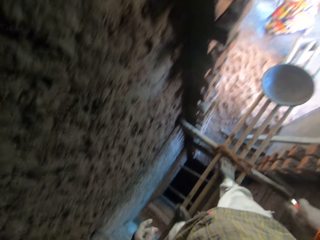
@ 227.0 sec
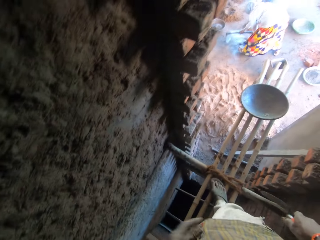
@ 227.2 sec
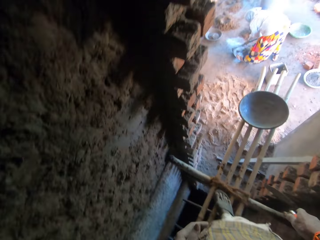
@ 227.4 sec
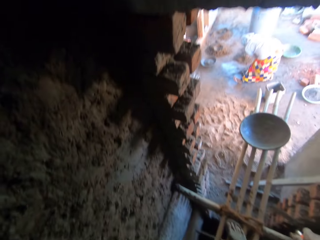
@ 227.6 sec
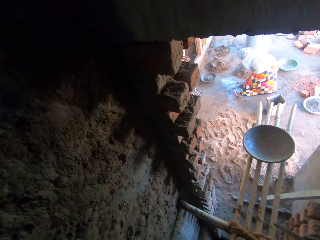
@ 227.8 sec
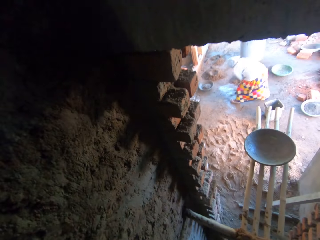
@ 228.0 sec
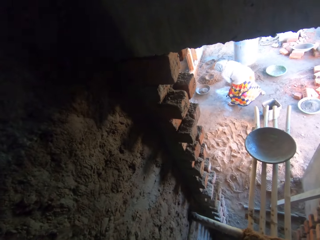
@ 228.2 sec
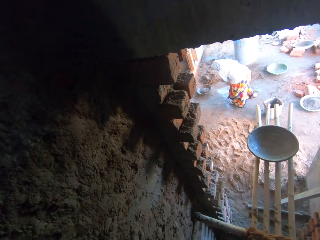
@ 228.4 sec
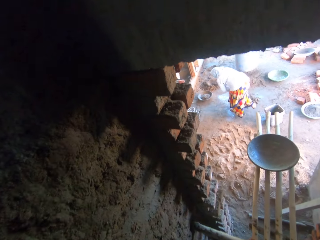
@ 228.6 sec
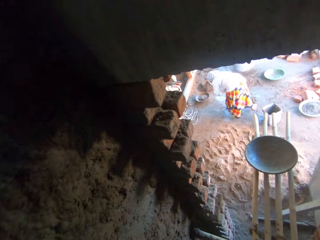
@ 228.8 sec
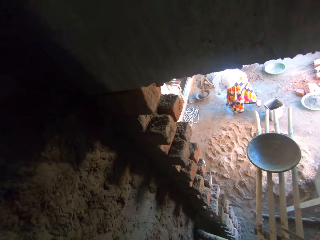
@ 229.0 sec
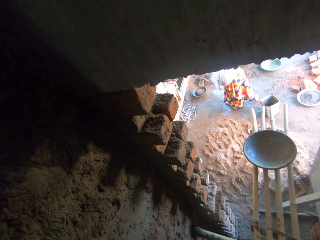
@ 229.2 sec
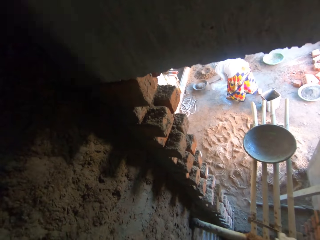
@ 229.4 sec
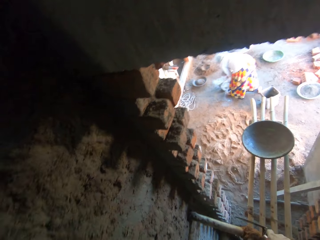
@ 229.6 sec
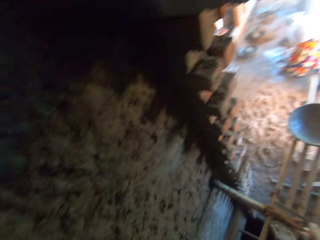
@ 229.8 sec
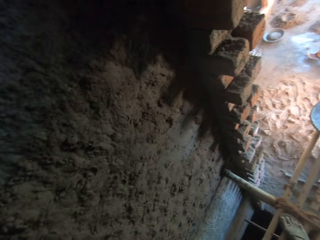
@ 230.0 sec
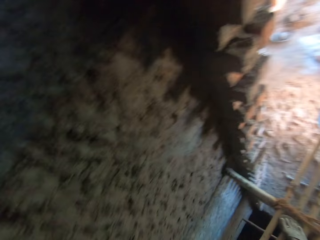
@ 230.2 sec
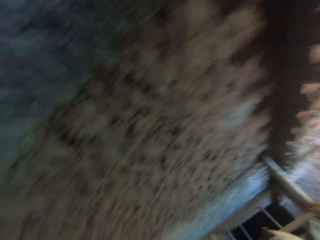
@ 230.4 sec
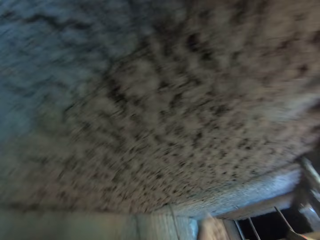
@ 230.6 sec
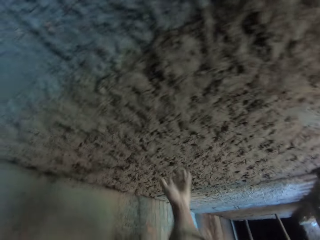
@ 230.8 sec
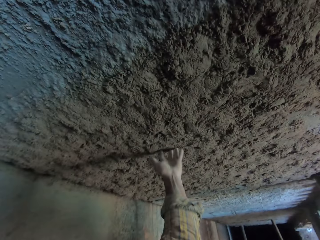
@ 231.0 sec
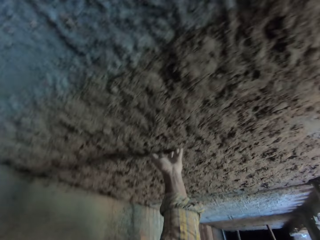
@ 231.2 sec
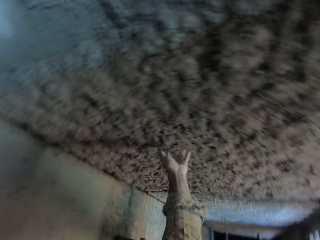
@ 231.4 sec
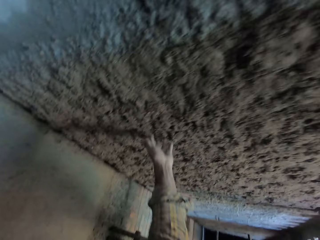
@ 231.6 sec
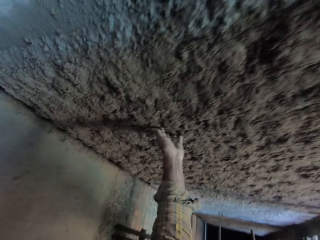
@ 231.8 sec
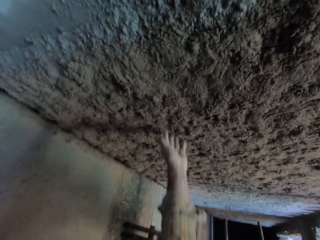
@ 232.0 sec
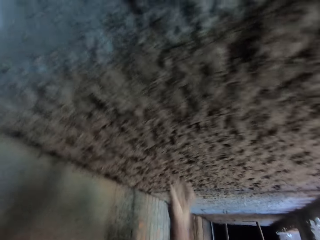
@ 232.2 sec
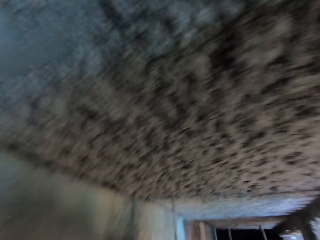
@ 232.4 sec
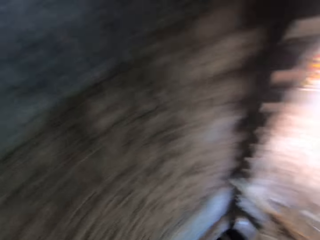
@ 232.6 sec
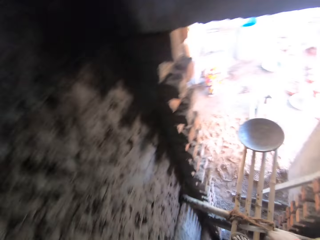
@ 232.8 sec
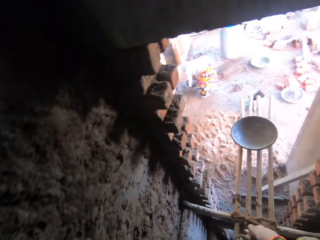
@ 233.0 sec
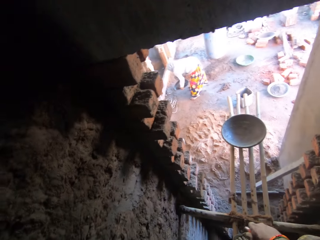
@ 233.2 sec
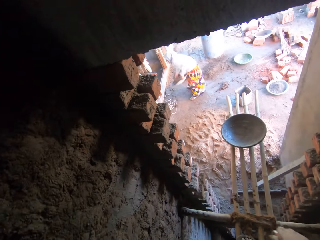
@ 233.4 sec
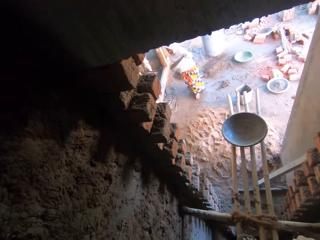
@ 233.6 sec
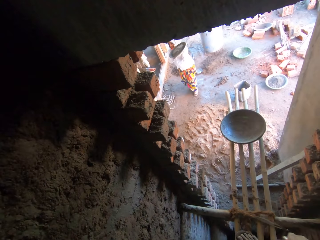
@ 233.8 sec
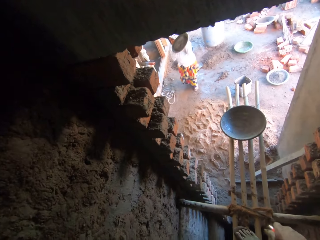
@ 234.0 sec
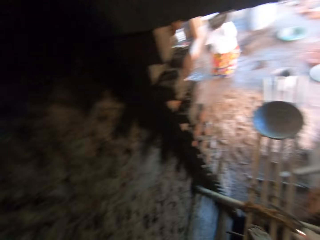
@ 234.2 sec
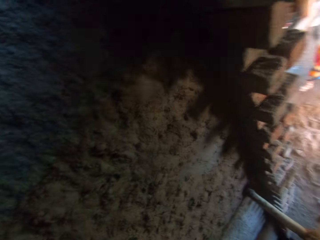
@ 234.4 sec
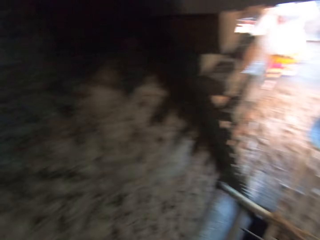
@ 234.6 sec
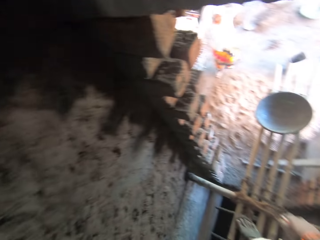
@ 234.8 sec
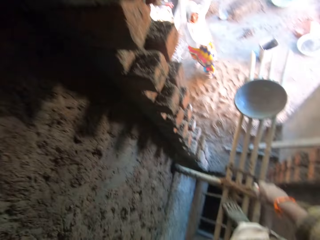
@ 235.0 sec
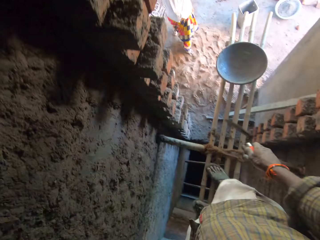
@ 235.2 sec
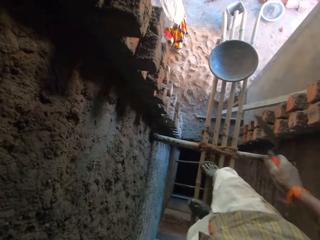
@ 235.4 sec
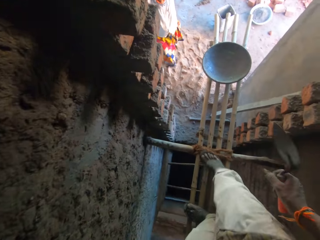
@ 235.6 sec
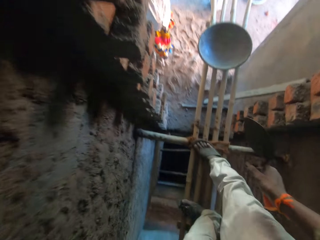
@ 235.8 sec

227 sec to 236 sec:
A woman collects cement mixture from the floor with a hoe. The woman pours the cement mixture inside a cement basin. The woman mixes mortar on the floor with the hoe in both hands. The camera wearer touches the cement wall with his left hand. The woman carries the head pan of mortar from the floor with both hands.

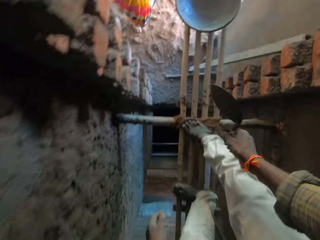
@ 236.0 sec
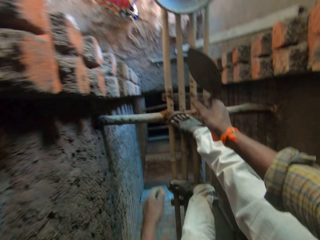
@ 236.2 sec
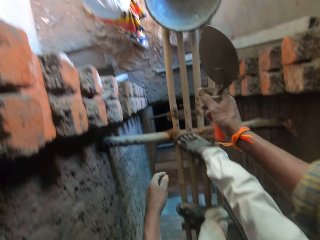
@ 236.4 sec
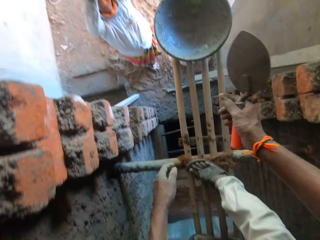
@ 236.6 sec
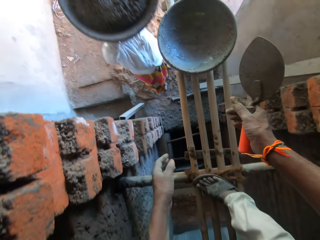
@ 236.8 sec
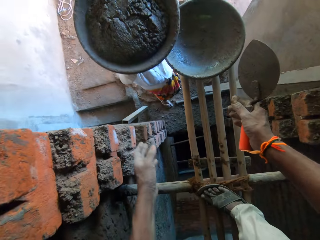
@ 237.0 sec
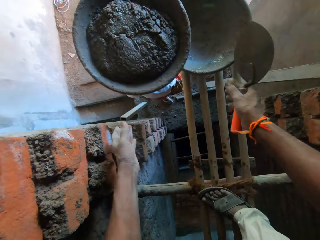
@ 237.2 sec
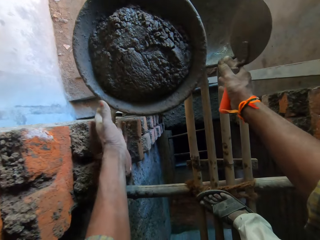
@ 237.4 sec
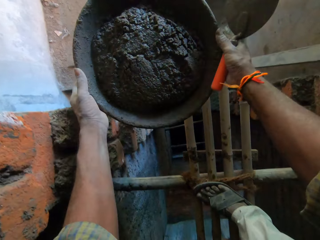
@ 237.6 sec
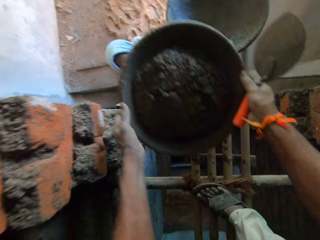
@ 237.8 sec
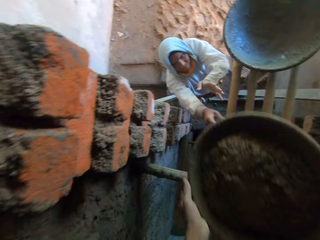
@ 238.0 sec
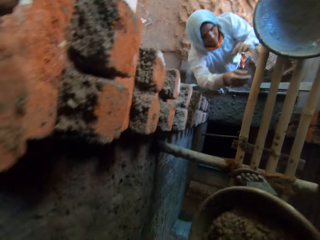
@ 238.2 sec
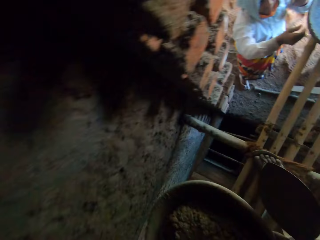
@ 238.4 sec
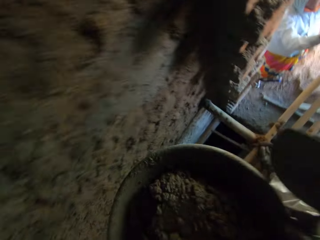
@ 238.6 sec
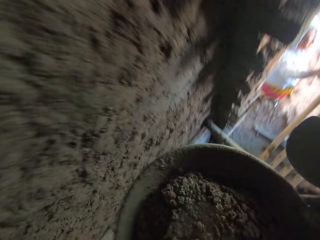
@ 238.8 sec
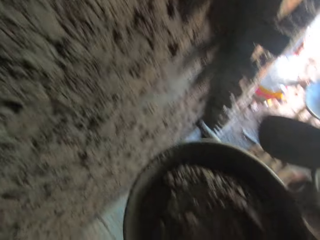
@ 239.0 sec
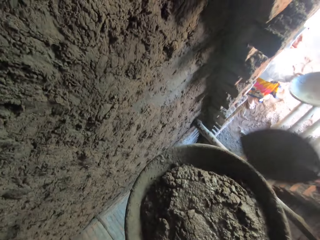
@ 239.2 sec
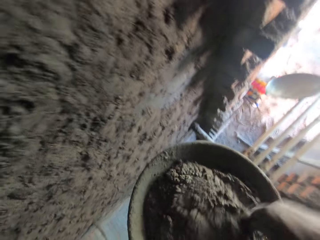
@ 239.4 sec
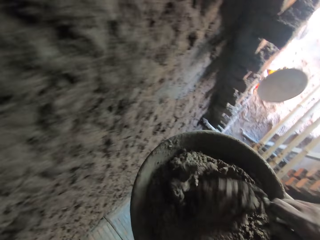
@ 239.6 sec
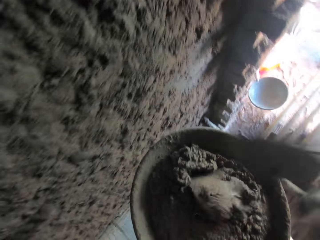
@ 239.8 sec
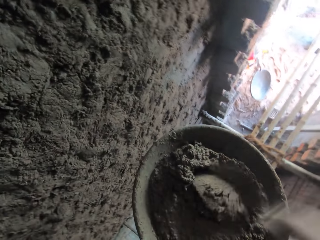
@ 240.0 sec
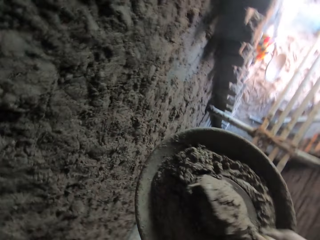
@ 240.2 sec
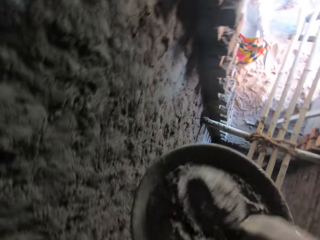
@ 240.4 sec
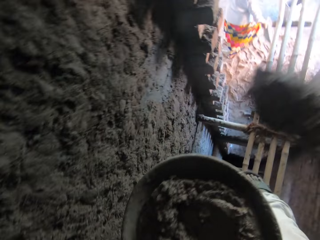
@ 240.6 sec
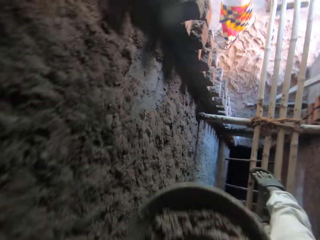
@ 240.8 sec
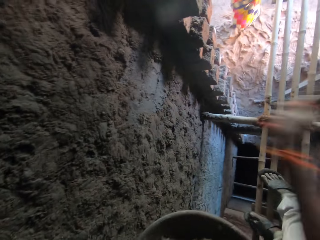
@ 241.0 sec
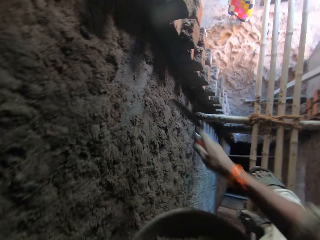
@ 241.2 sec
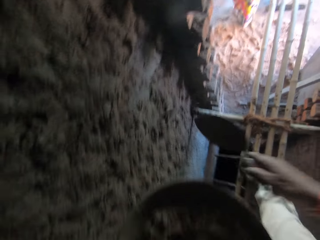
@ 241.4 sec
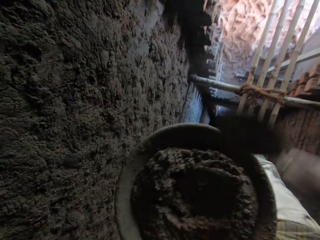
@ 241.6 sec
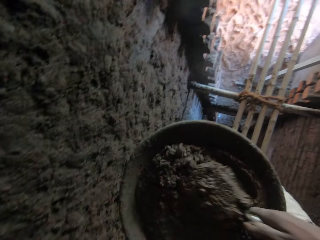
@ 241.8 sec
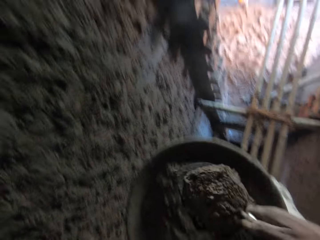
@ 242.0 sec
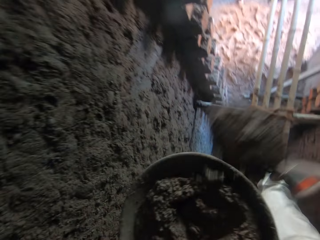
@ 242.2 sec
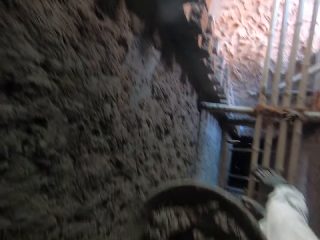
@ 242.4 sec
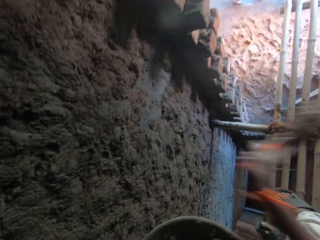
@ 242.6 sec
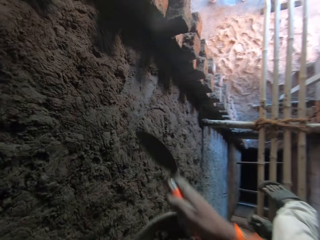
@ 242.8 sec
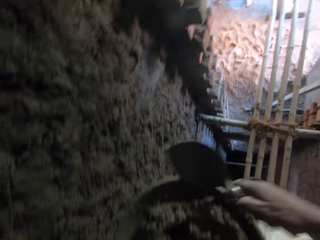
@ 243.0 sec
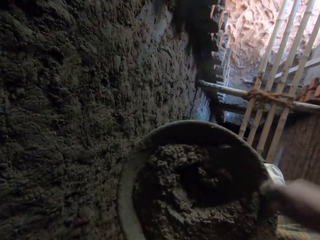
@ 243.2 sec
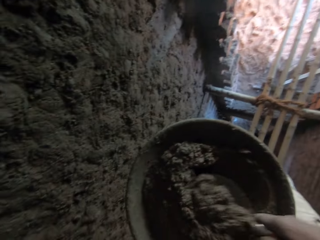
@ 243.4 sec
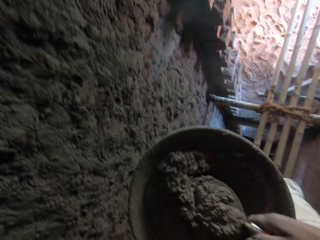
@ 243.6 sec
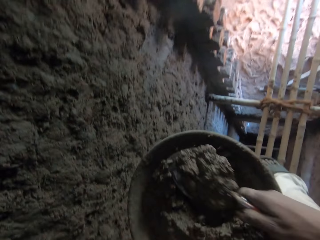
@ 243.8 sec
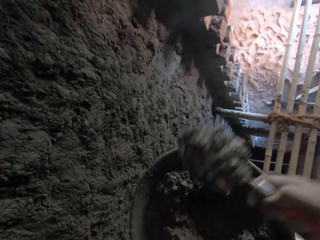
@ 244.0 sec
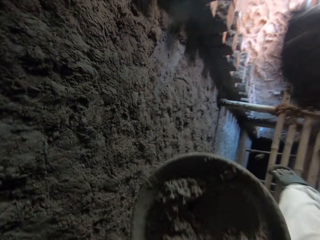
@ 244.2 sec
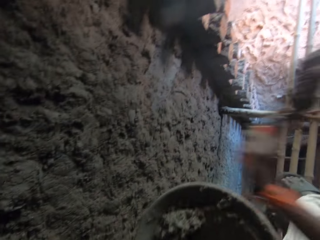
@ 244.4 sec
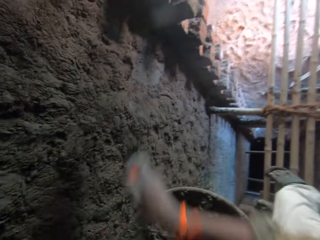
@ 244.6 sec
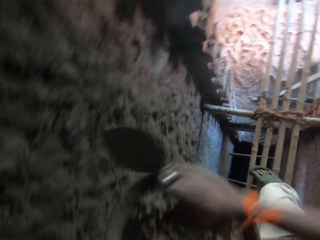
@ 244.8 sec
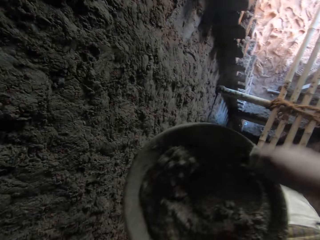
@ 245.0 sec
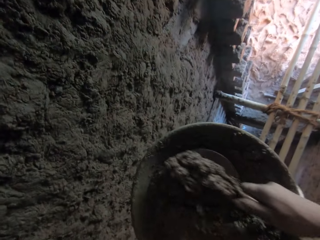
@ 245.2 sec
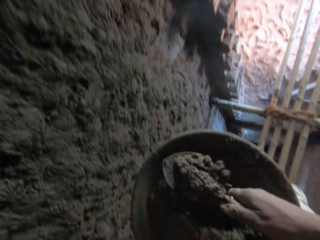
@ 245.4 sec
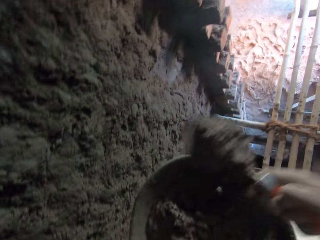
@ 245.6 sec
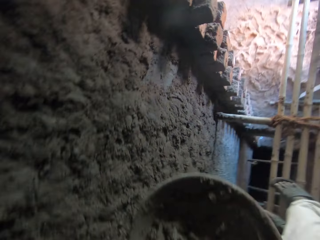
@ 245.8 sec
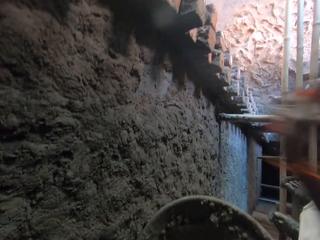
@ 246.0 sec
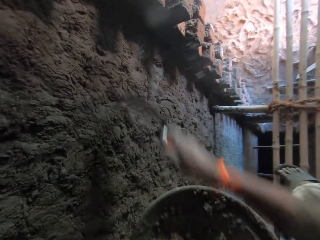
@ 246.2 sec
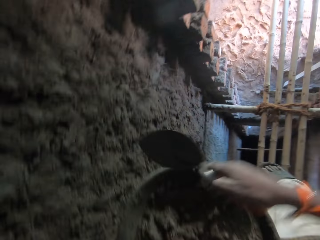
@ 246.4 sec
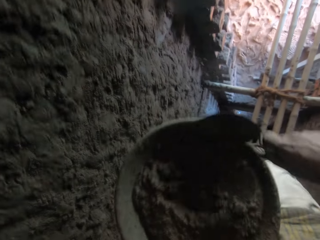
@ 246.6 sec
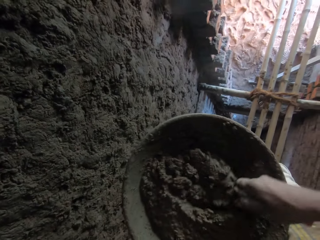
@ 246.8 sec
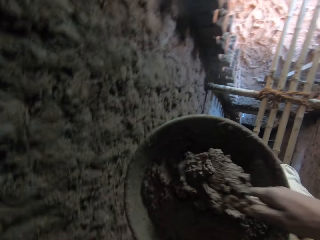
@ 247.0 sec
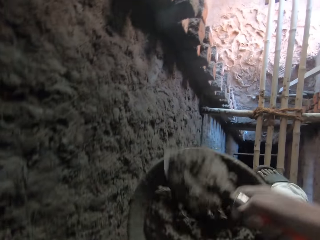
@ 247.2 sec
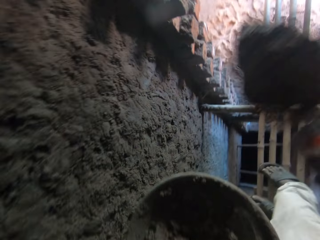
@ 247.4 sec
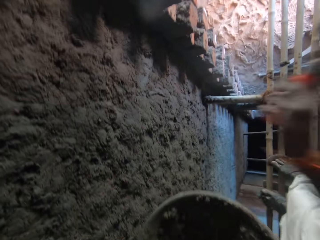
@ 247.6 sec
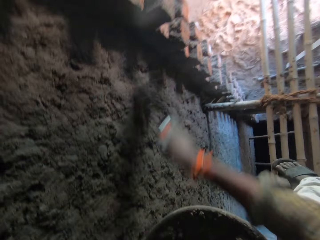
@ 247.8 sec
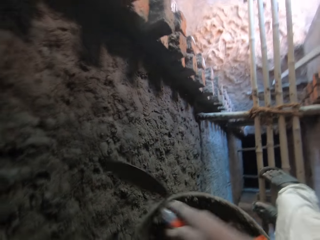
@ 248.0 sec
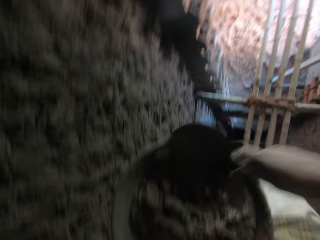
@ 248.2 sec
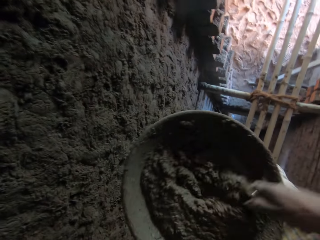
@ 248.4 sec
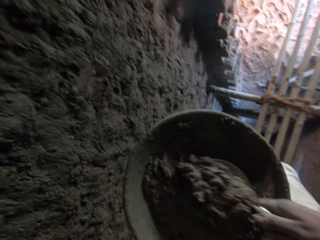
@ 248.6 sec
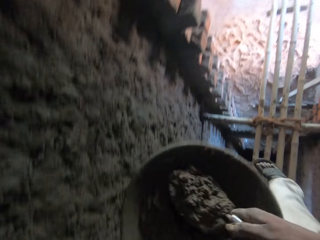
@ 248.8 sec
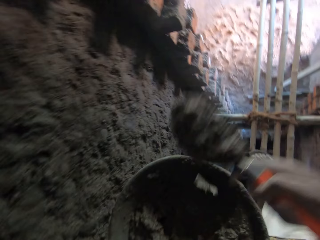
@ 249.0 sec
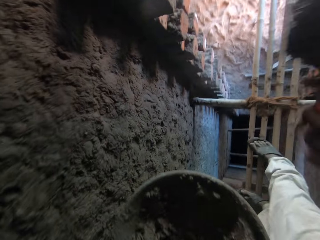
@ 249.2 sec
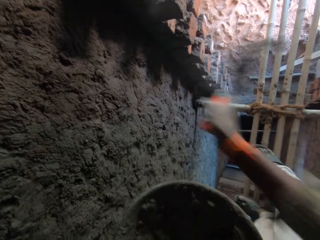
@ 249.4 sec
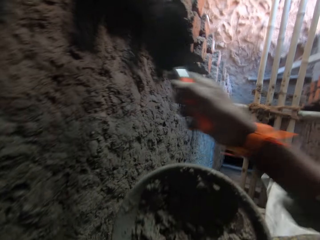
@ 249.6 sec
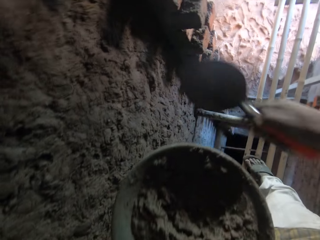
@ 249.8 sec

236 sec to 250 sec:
The woman passes the head pan of mortar to the camera wearer with both hands. The woman carries the head pan from the scaffold with both hands. The camera wearer mixes the mortar in the head pan with the hand trowel in his right hand. He takes mortar from the head pan with the hand trowel in his right hand. He plasters the mortar on the wall with the hand trowel in his right hand. He takes mortar from the head pan with the hand trowel in his right hand. He plasters the mortar on the wall with the hand trowel in his right hand. He takes mortar from the head pan with the hand trowel in his right hand. He plasters the mortar on the wall with the hand trowel in his right hand. He takes mortar from the head pan with the hand trowel in his right hand. He plasters the mortar on the wall with the hand trowel in his right hand. He takes mortar from the head pan with the hand trowel in his right hand. He plasters the mortar on the wall with the hand trowel in his right hand. He takes mortar from the head pan with the hand trowel in his right hand. He plasters the mortar on the wall with the hand trowel in his right hand.
